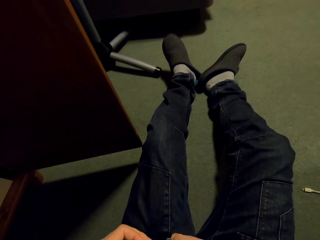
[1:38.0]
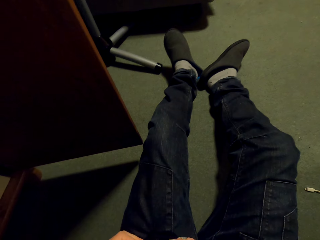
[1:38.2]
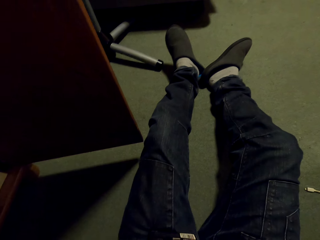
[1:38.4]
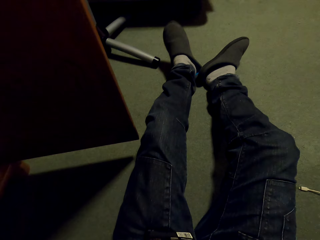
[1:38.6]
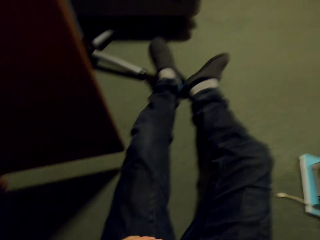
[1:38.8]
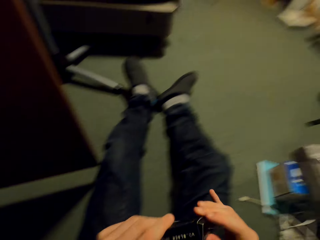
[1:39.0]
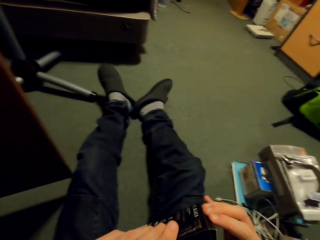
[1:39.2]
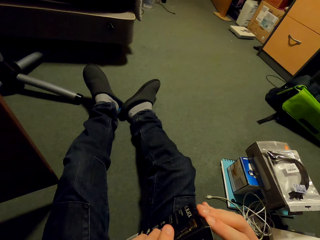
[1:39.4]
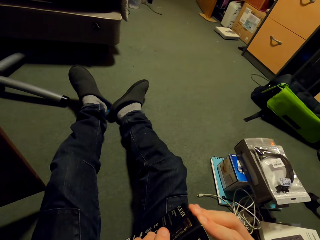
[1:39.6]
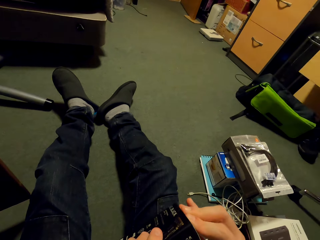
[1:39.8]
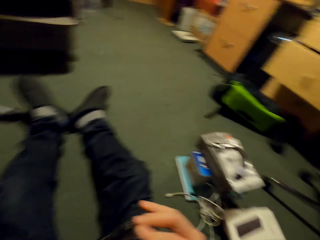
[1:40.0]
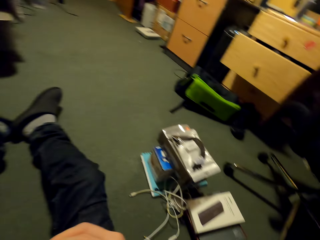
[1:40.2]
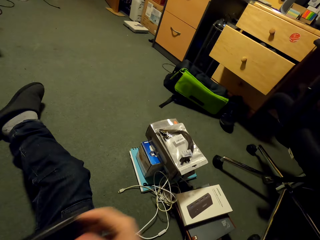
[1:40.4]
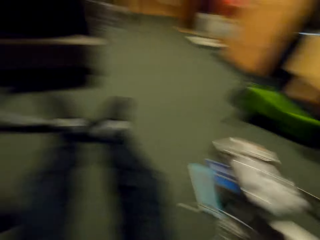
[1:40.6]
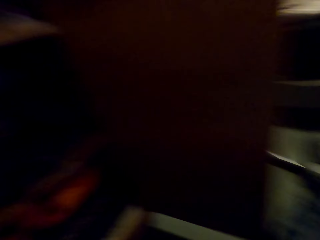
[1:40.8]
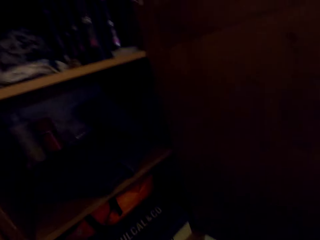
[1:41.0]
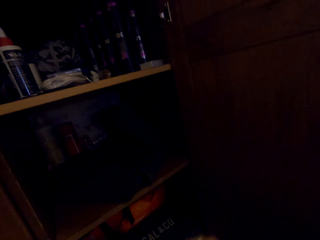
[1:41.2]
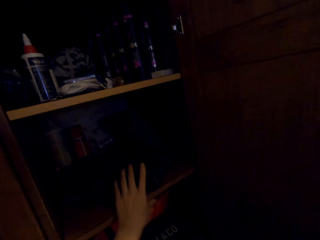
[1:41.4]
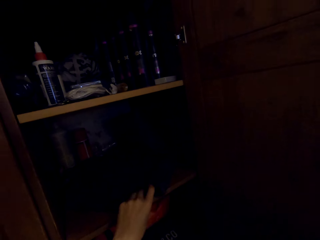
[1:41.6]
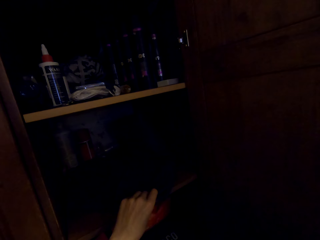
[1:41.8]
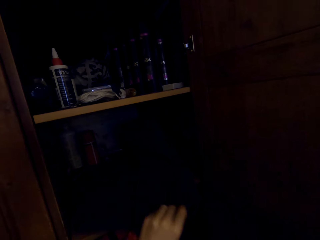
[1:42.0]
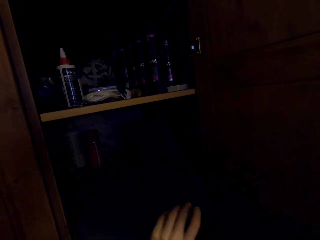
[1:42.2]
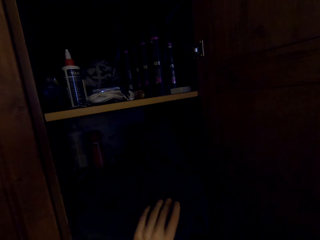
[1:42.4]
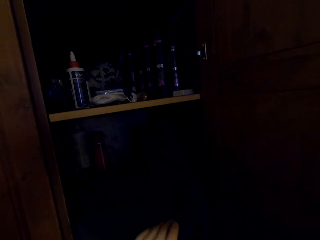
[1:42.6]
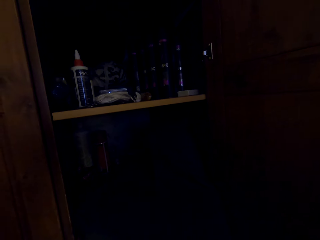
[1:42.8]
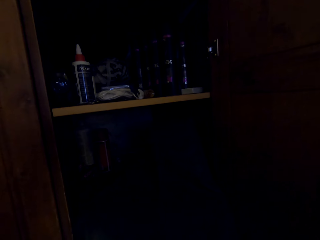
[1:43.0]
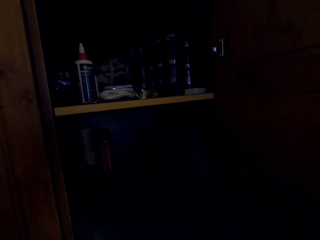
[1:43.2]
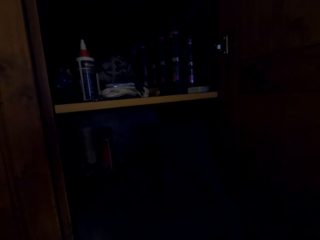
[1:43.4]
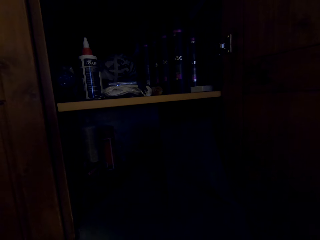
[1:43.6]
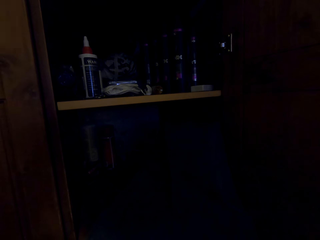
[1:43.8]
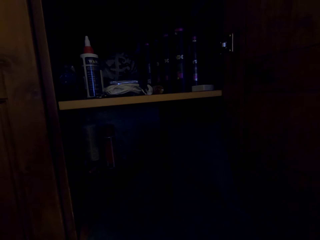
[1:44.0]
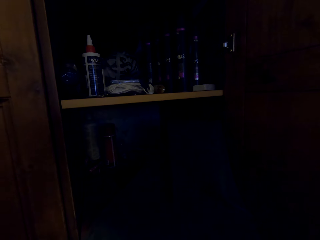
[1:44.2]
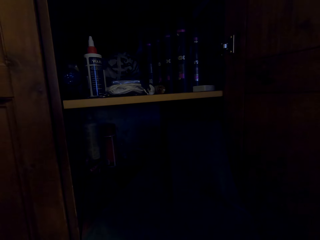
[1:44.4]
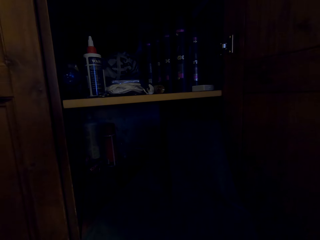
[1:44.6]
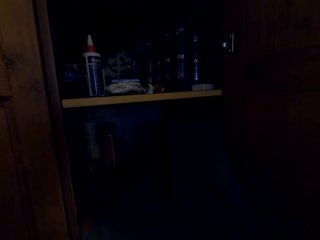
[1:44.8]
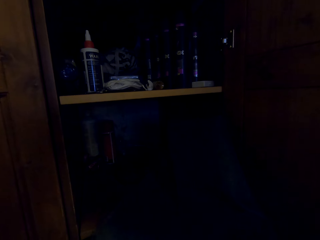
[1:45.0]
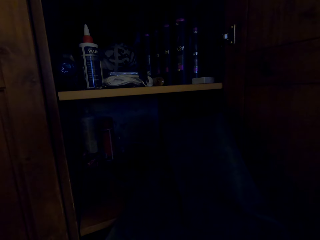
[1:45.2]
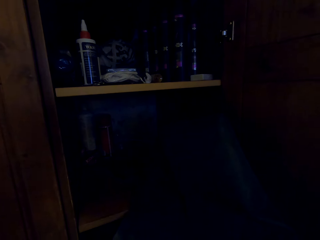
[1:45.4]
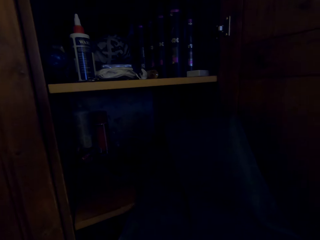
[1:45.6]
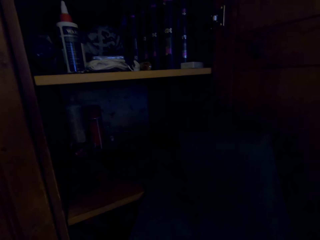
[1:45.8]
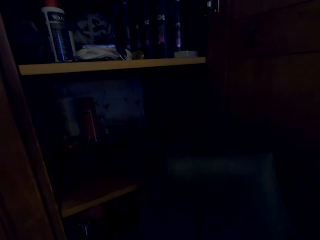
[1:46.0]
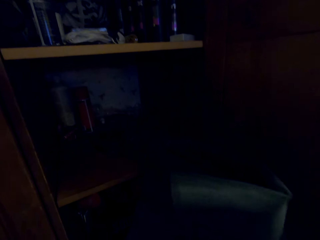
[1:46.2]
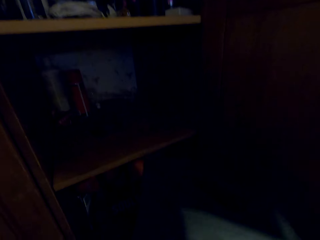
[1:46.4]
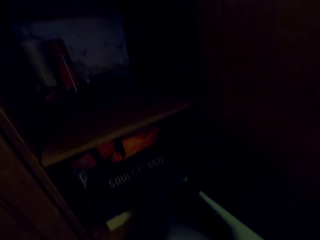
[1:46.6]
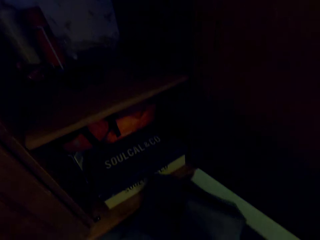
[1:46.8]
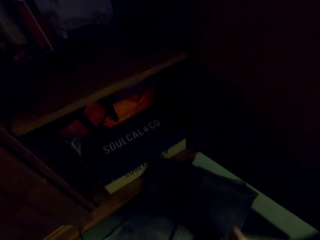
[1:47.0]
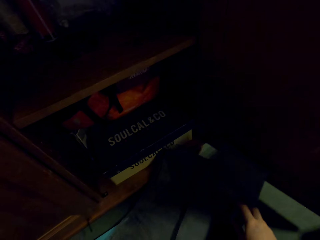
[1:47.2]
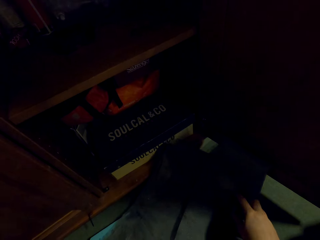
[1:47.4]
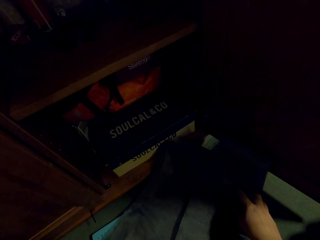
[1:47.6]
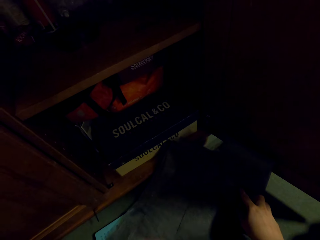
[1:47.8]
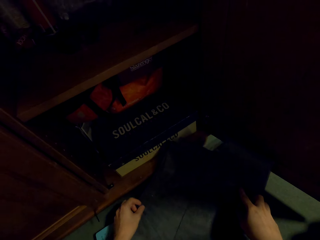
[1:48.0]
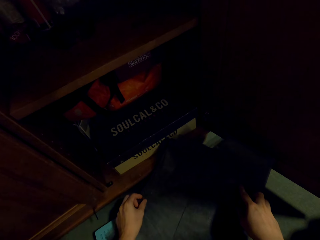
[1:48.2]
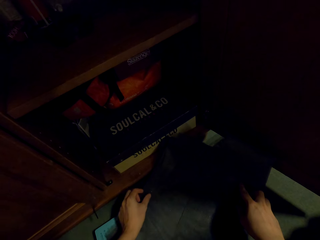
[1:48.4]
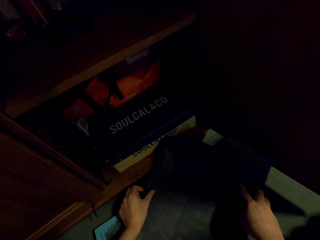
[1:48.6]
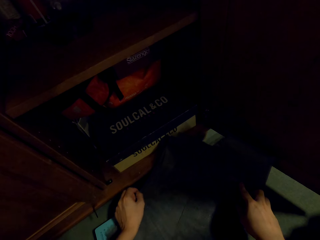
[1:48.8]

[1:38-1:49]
The camera wearer puts down the box. They pick up a cloth.

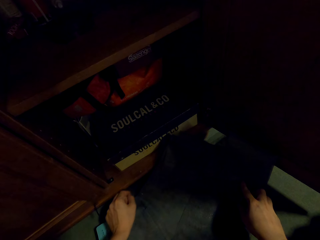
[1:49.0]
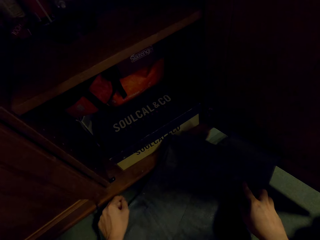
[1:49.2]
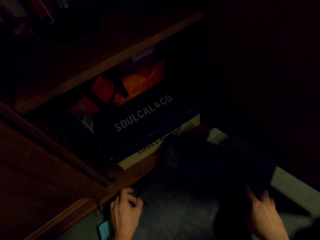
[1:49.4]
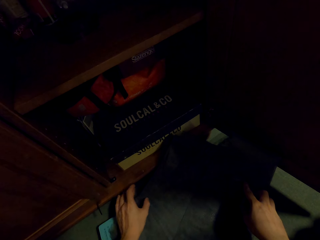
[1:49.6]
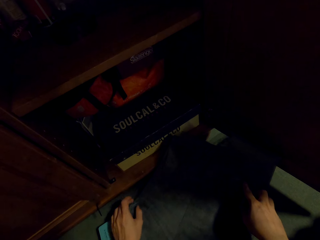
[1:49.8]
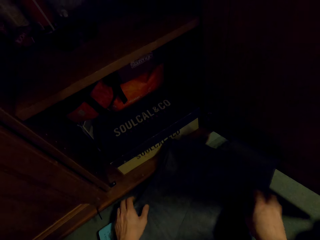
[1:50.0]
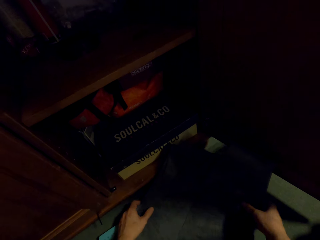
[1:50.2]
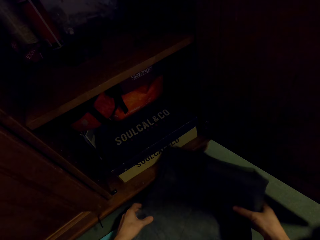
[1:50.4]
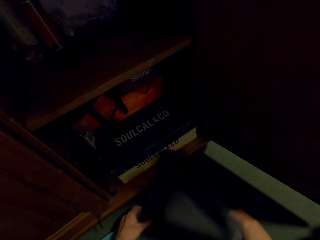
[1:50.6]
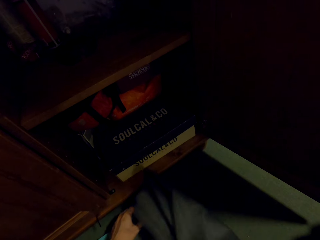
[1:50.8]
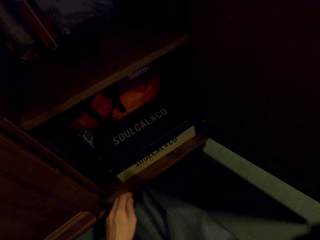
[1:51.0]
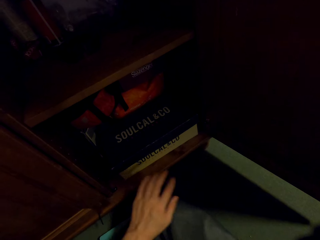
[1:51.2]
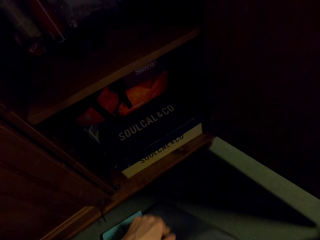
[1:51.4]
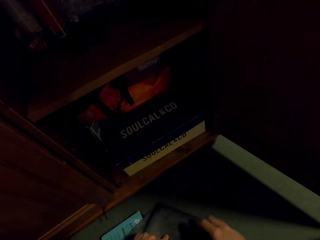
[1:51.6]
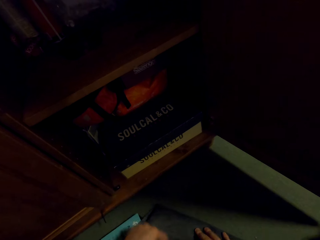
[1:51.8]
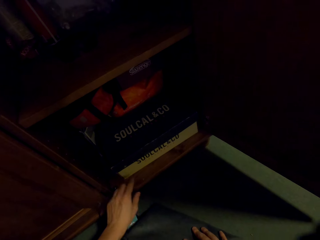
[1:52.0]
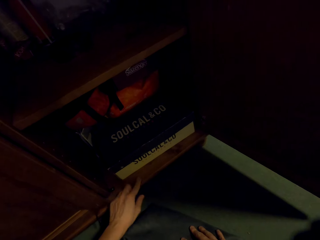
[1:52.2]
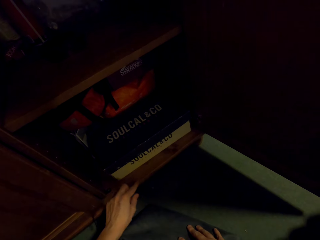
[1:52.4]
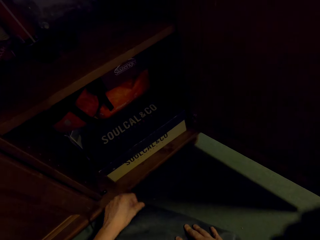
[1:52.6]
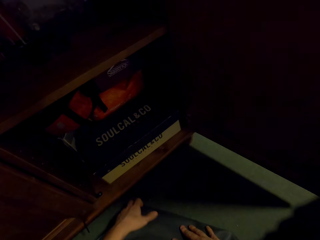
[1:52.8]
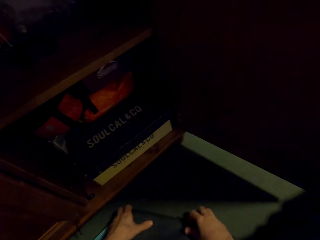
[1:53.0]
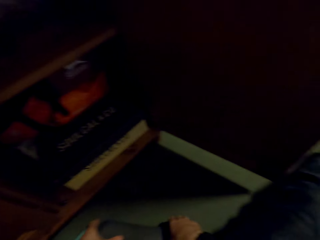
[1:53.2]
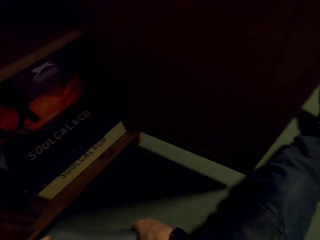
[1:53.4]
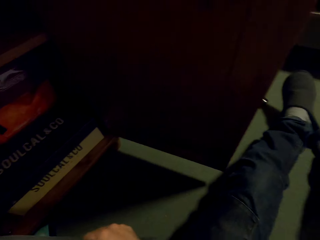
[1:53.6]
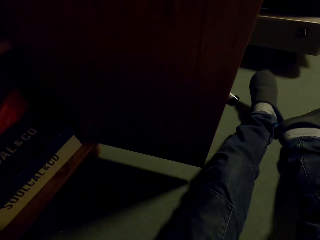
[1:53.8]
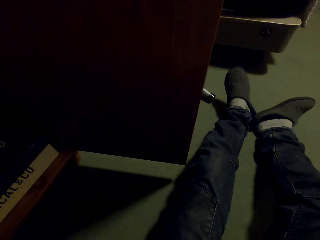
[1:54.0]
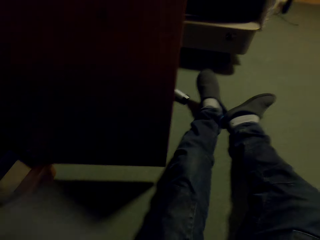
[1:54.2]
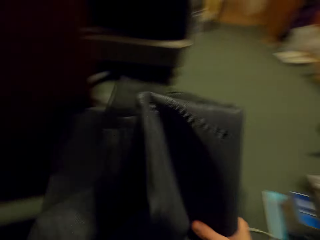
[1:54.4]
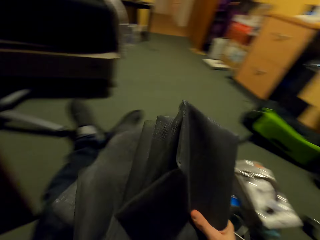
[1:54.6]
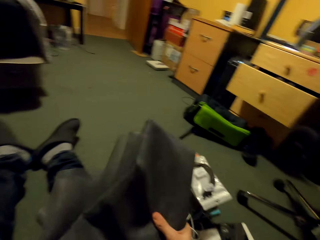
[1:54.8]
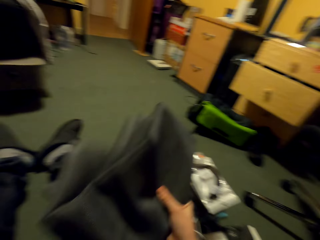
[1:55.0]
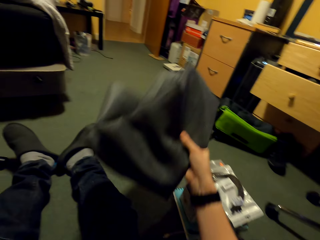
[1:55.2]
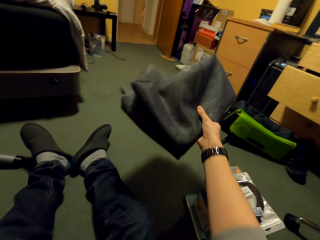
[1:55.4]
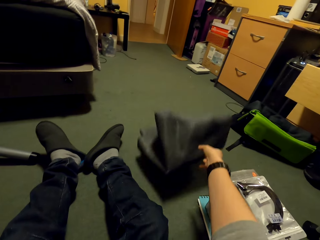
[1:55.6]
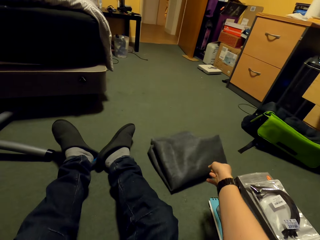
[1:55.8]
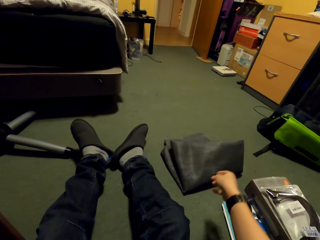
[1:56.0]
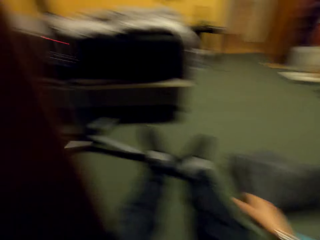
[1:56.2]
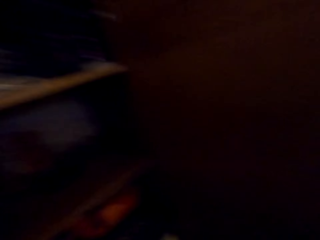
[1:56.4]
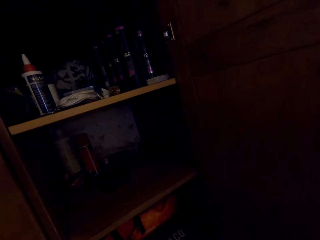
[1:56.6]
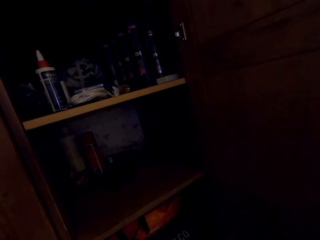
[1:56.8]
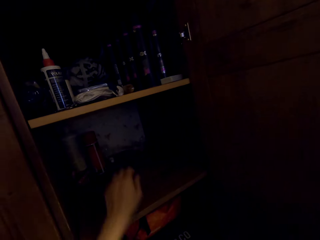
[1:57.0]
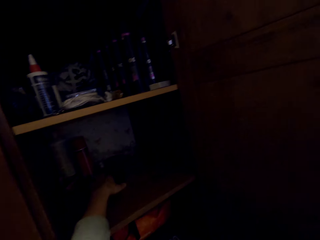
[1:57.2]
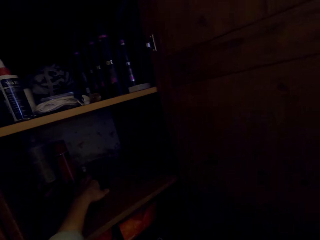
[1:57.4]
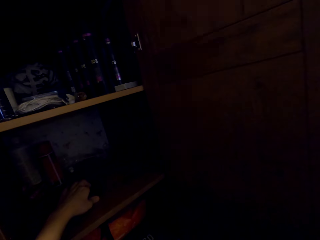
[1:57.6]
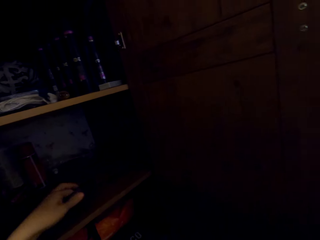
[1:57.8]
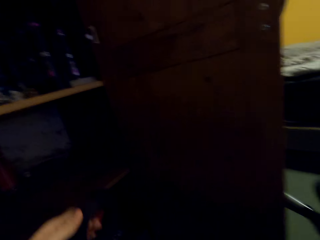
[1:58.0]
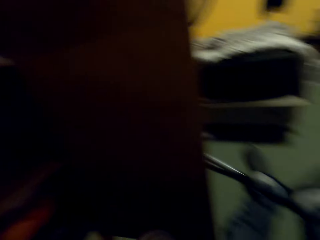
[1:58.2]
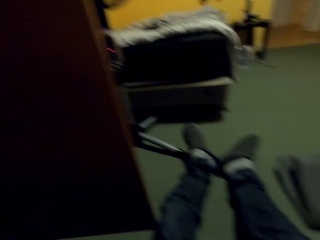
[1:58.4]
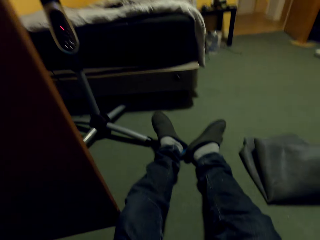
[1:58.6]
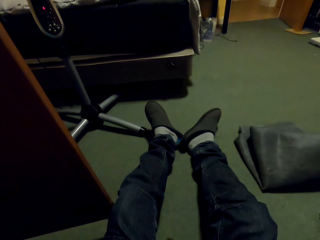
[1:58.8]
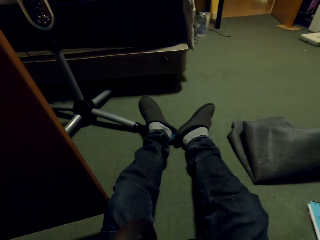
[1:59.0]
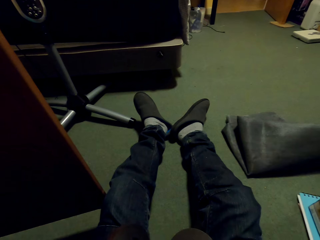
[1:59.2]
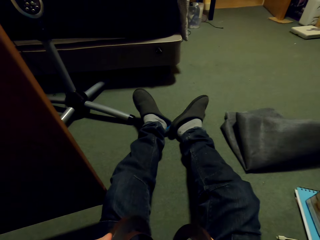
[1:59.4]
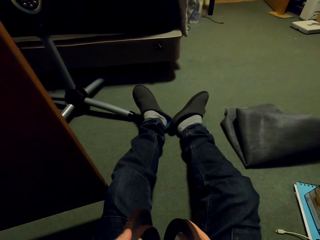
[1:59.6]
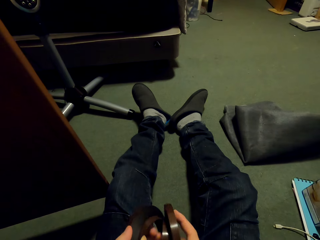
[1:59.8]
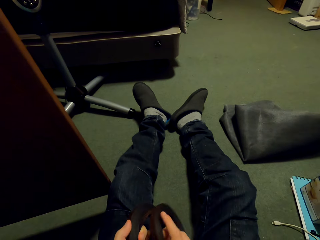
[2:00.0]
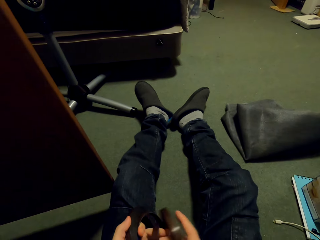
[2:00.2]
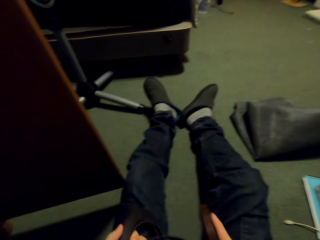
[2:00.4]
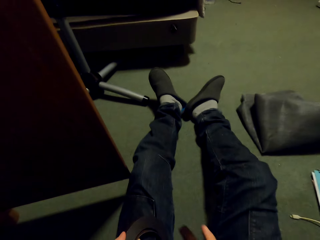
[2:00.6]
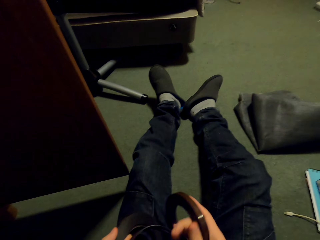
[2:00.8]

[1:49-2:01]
The camera wearer folds the cloth. They put down the cloth. They pick up something.
